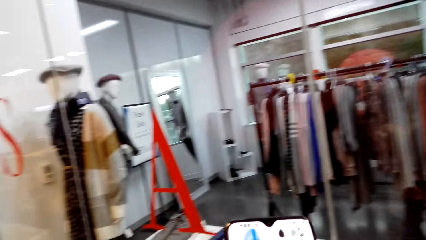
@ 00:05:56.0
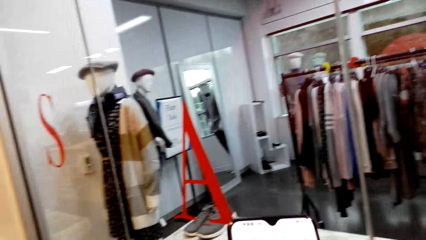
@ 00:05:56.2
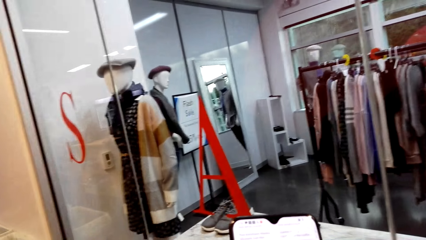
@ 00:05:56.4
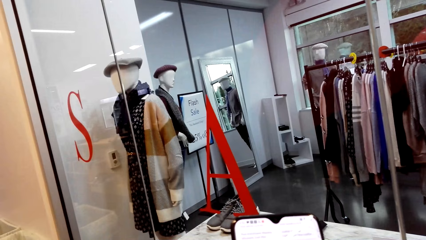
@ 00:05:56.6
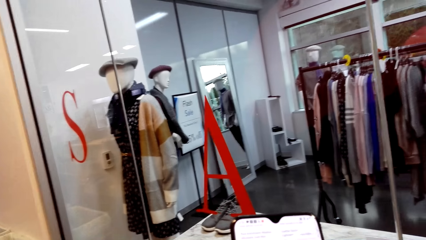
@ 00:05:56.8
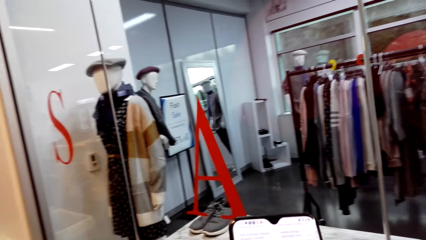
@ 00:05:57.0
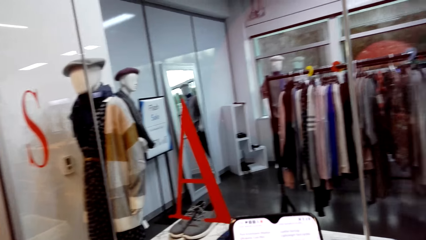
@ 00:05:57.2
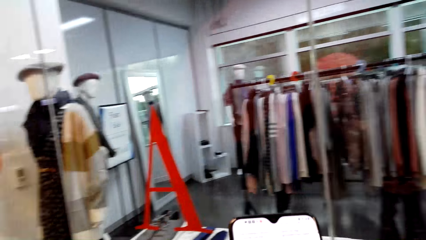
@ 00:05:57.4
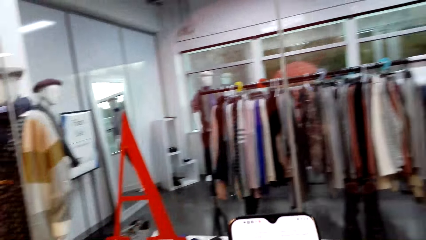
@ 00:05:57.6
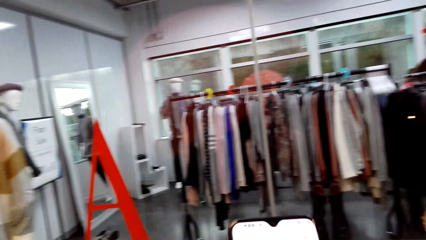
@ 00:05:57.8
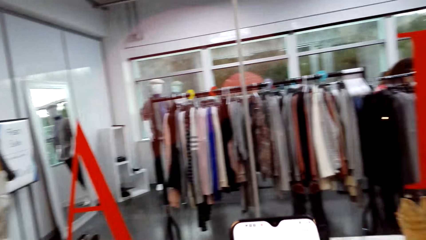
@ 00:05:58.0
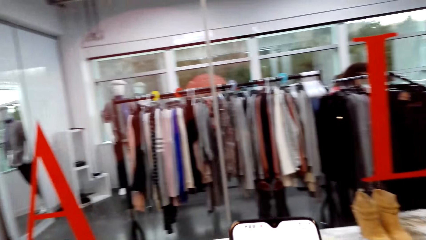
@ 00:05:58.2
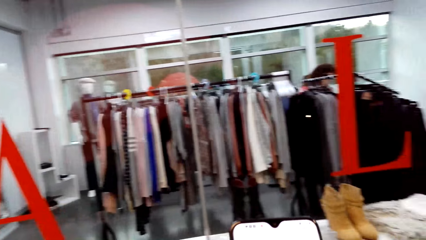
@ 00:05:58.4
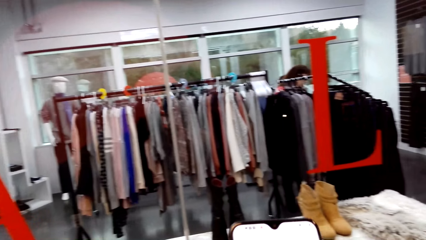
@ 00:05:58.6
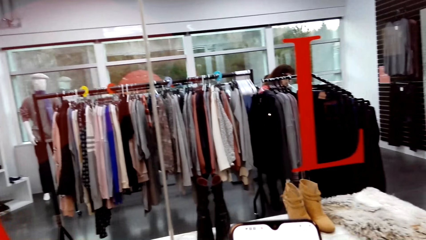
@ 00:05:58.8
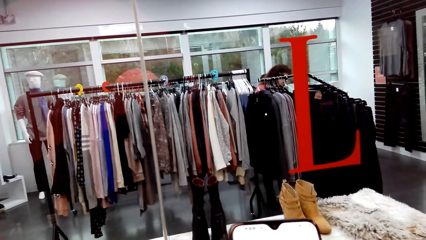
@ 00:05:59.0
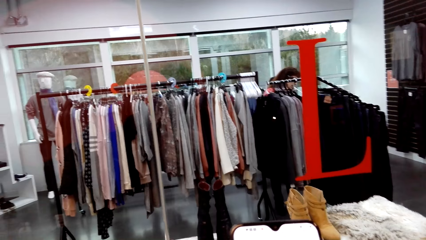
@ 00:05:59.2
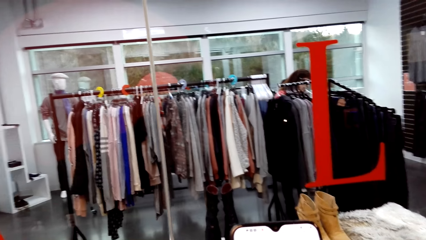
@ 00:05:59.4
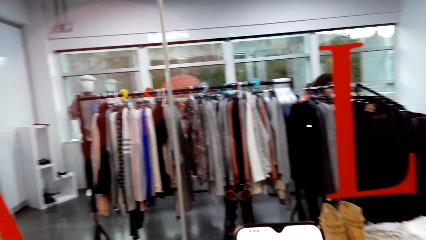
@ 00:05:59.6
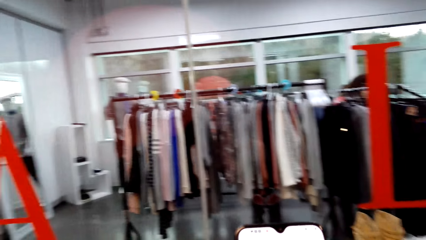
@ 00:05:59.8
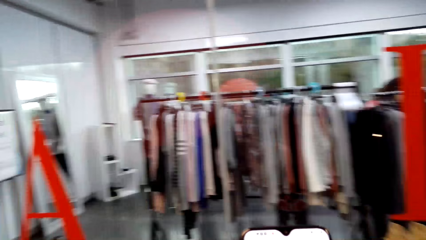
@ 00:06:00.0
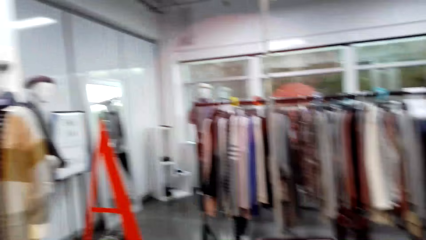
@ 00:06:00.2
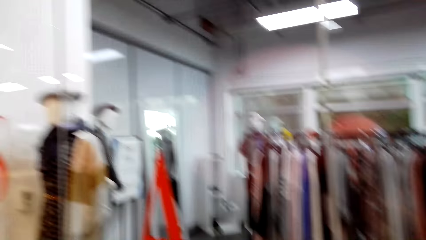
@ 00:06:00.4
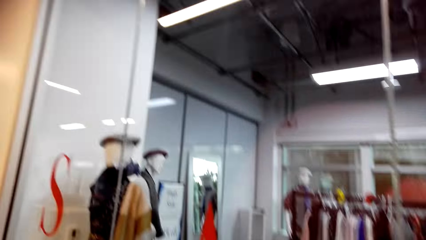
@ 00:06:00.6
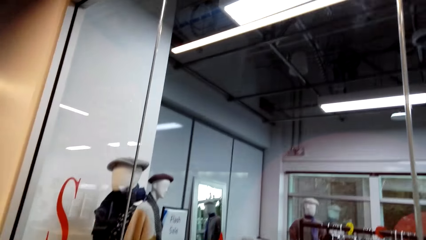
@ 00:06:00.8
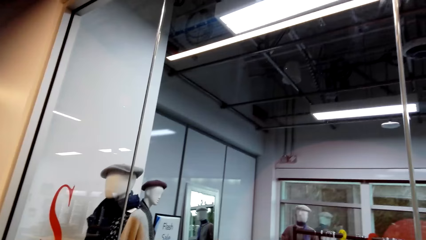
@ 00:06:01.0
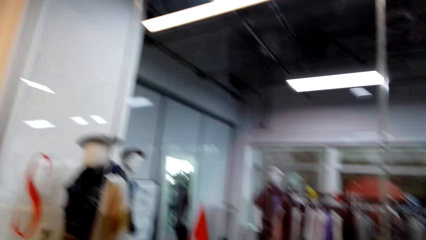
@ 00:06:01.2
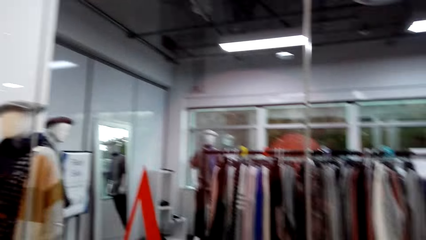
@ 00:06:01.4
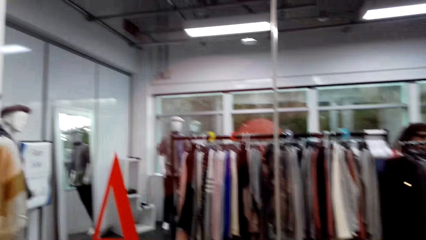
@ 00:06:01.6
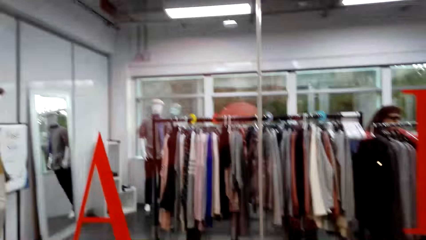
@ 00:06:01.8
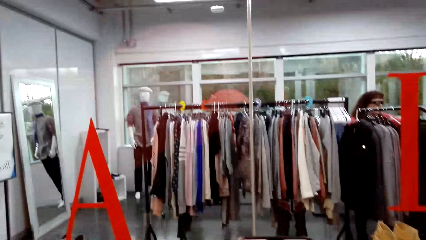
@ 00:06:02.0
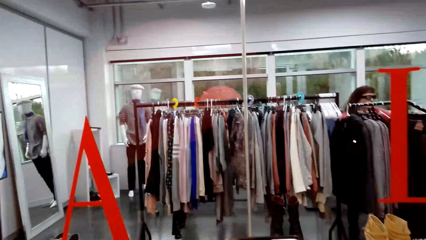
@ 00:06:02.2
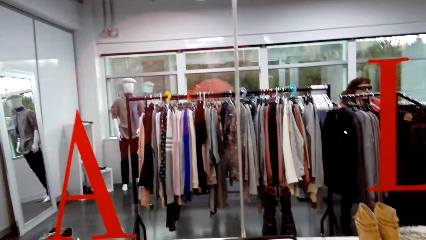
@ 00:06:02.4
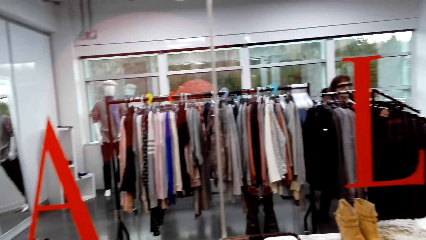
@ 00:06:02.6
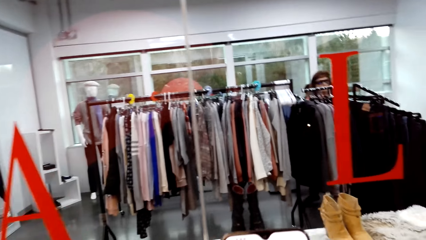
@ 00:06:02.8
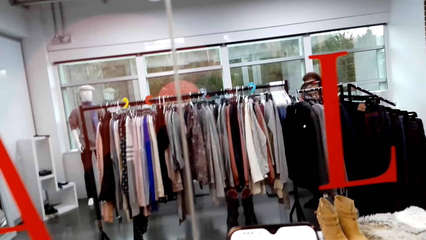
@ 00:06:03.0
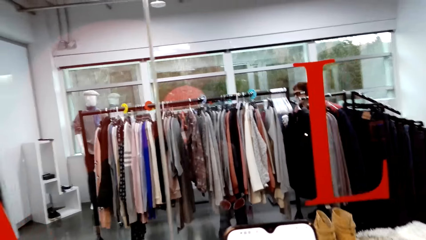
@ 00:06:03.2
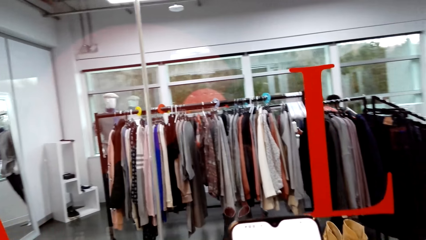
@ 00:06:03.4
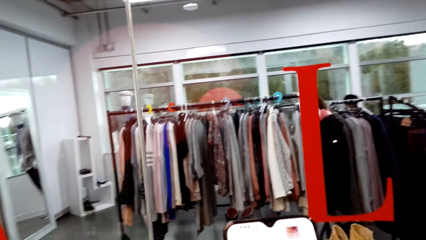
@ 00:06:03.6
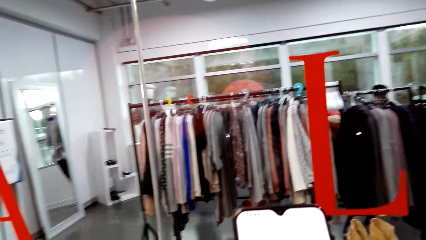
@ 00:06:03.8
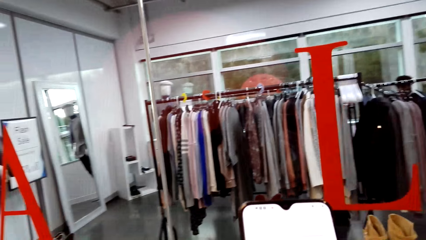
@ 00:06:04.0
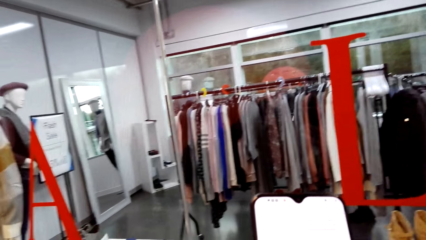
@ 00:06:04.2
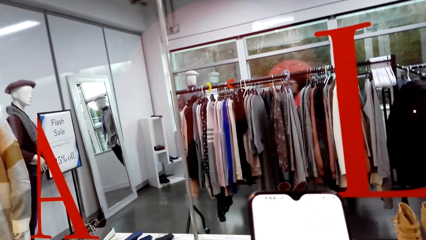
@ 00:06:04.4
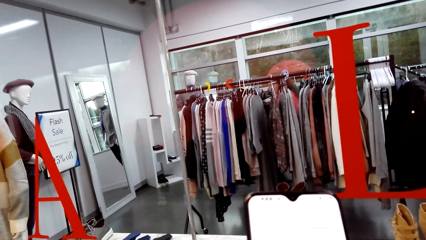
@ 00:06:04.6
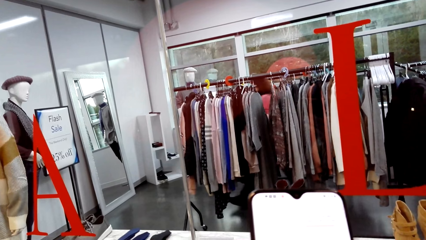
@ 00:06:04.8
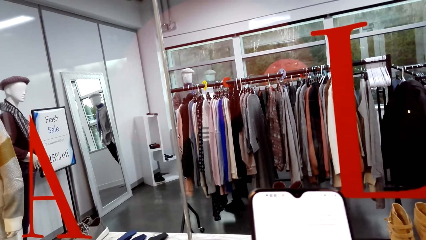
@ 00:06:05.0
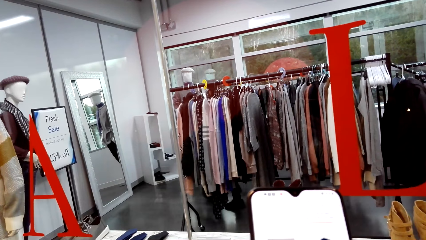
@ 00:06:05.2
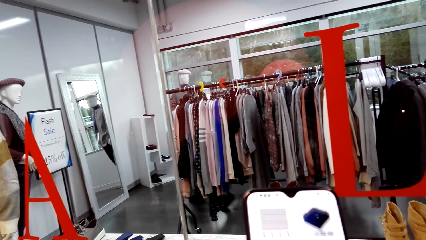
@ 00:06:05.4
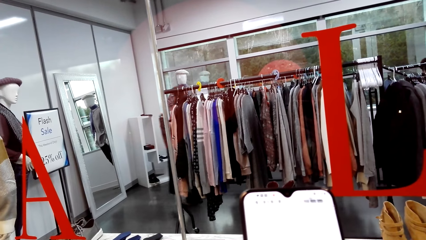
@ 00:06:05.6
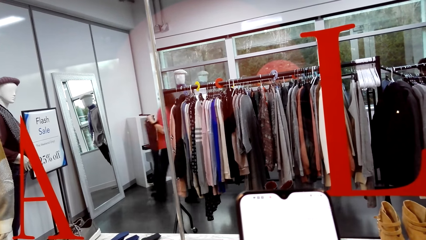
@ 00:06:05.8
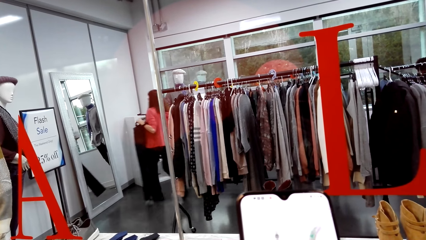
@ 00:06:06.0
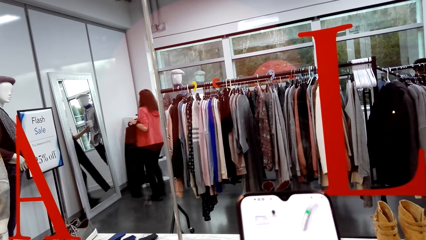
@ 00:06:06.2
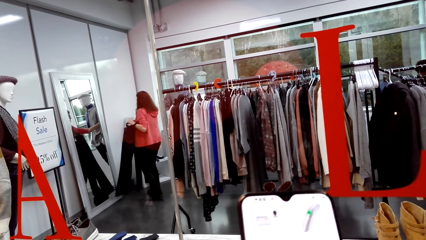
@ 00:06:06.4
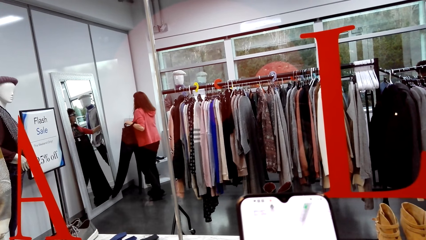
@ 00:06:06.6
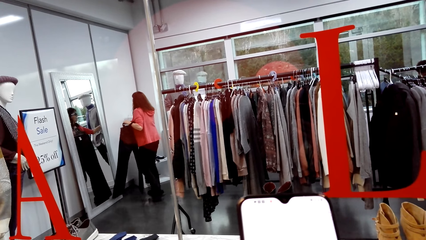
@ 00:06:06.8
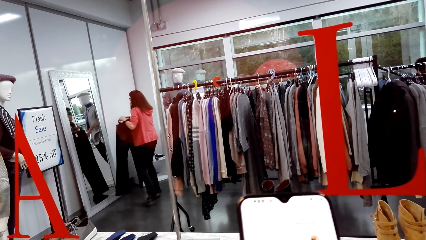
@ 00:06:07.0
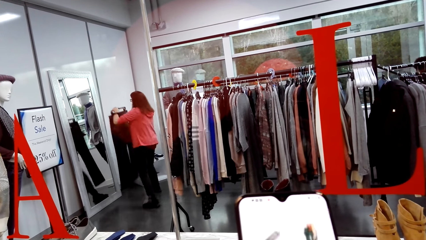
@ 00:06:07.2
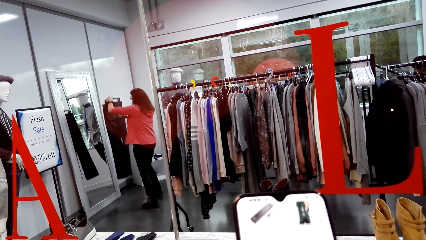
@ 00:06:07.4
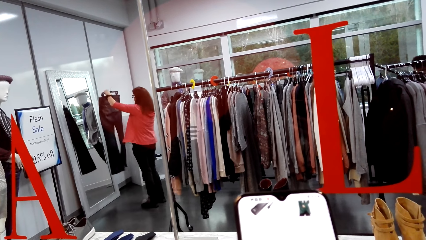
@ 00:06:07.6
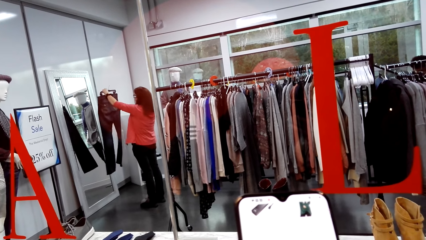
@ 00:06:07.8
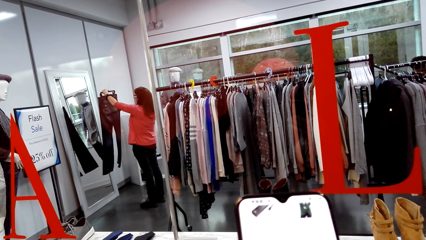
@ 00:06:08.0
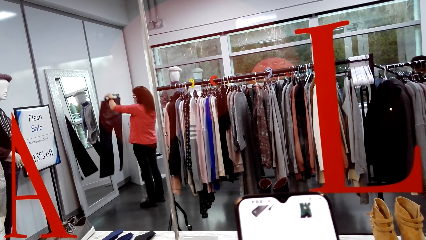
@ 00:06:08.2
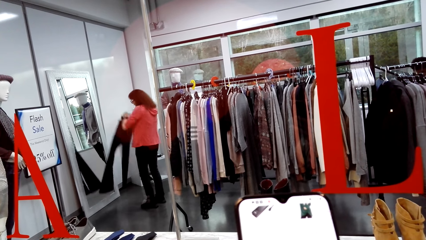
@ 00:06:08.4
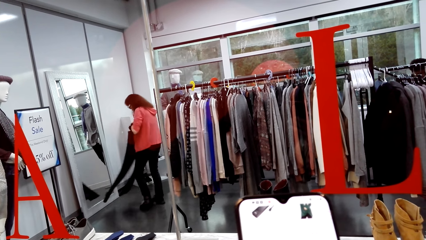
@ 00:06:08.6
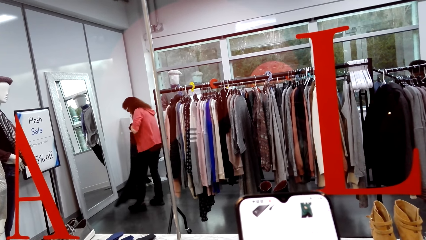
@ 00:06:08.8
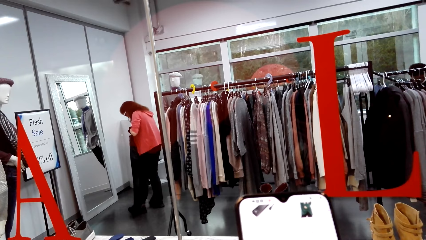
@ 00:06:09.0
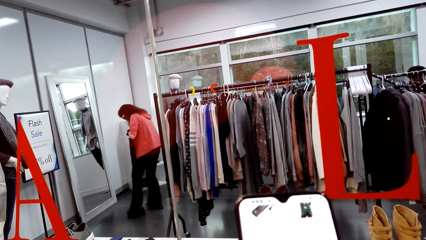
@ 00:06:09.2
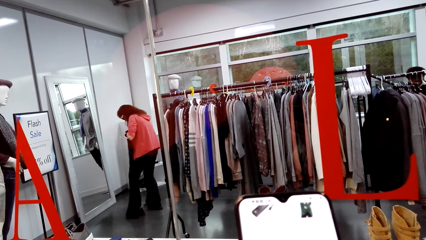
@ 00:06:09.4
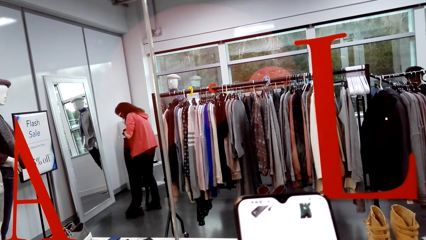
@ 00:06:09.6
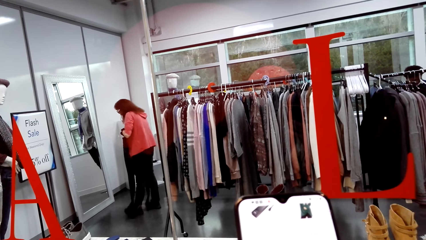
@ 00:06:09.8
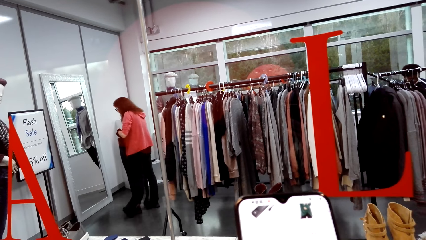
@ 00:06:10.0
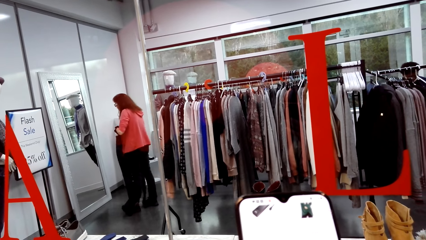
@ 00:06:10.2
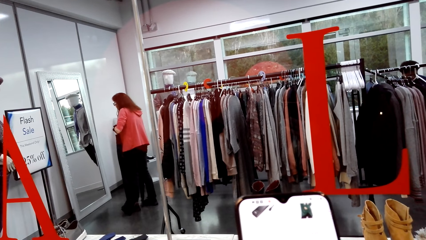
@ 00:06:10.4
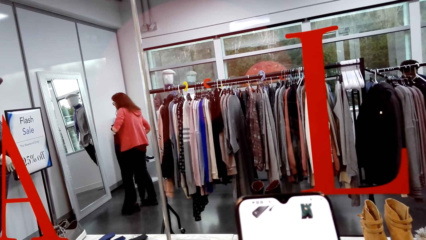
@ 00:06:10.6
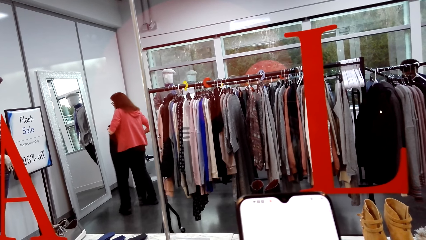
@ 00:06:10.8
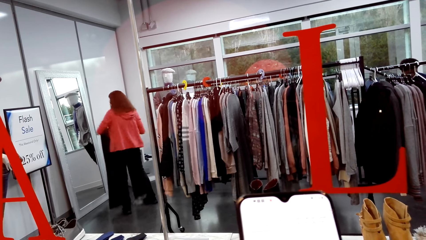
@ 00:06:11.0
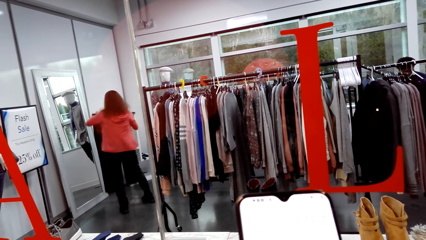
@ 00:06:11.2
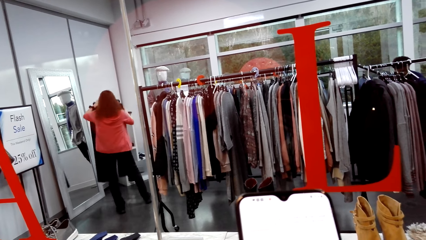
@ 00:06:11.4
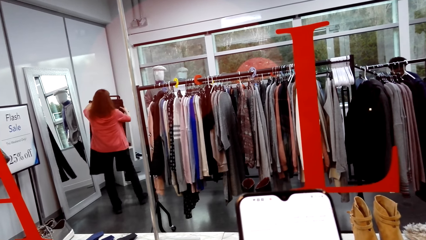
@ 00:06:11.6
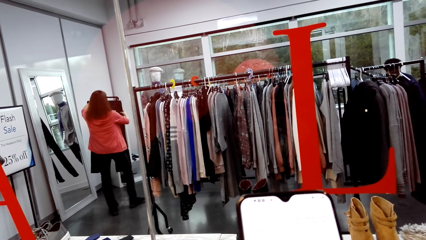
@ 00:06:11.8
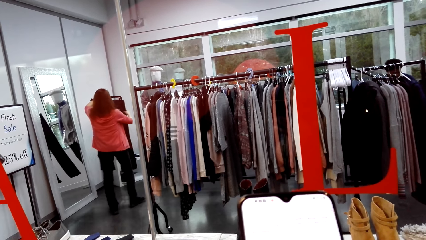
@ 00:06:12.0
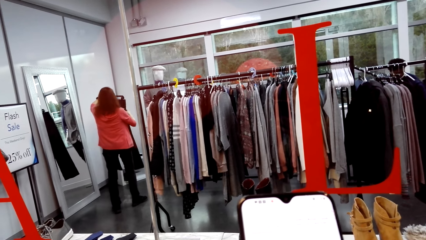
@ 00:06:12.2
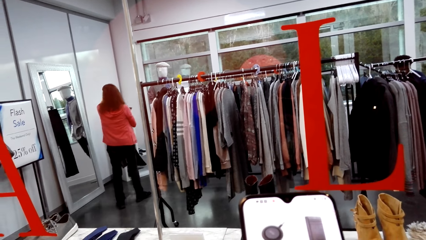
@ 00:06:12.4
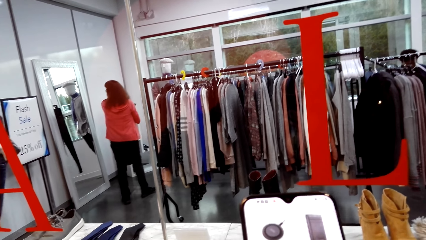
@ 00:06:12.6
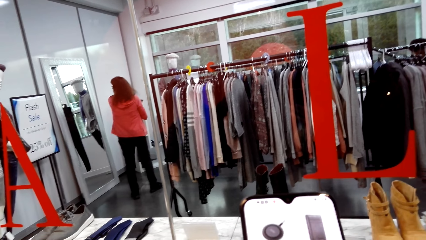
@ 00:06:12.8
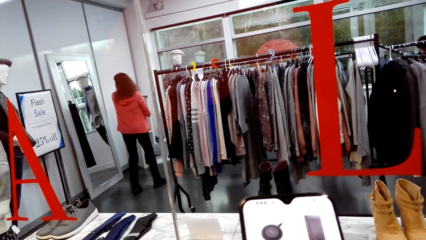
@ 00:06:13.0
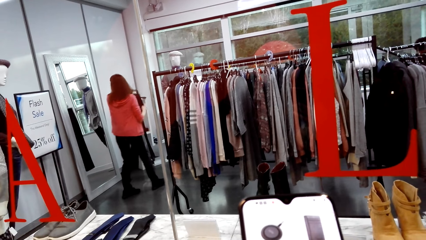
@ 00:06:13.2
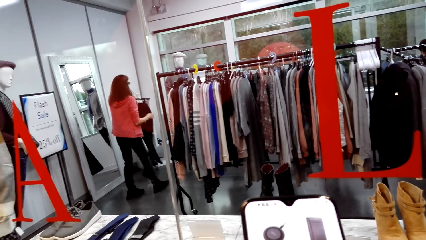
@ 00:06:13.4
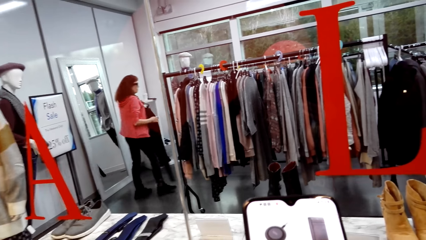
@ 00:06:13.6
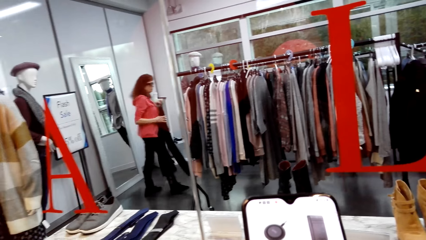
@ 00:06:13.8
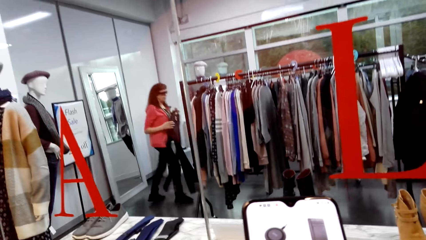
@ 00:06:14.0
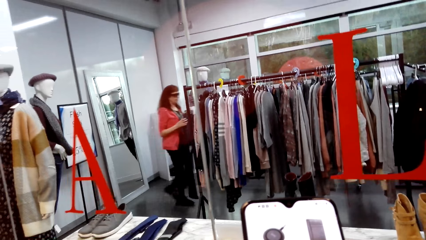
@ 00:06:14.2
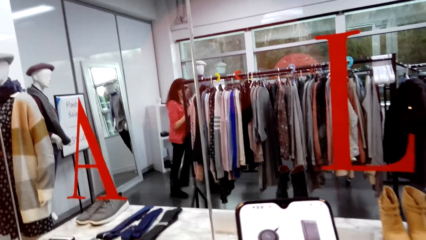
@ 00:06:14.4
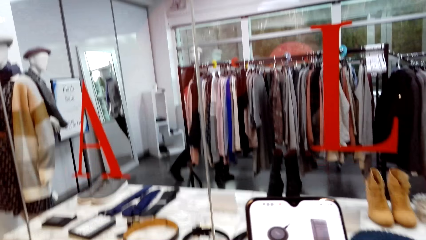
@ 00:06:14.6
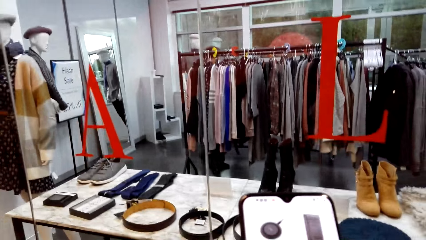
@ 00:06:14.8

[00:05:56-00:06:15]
The camera wearer dials the phone. They look at the phone. A person carries a trouser.
